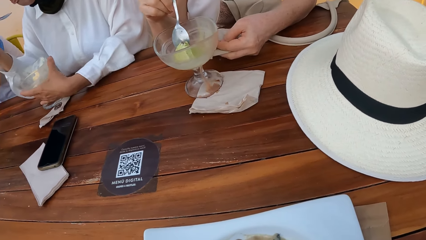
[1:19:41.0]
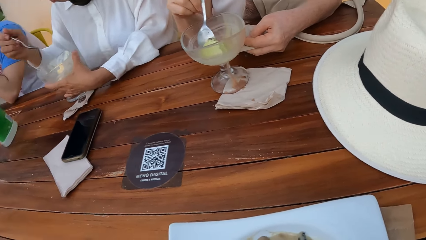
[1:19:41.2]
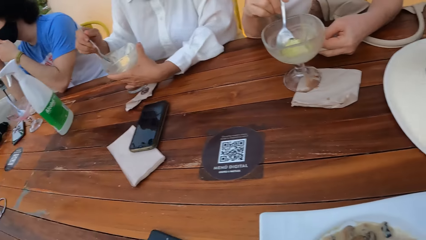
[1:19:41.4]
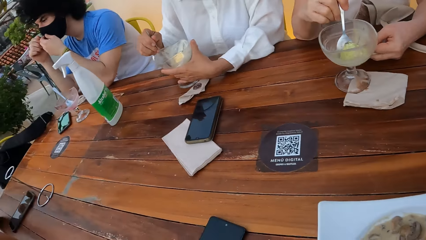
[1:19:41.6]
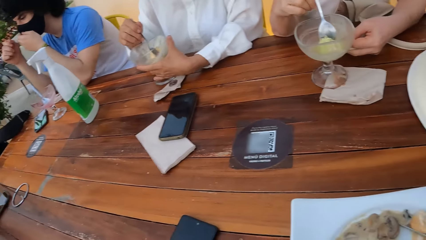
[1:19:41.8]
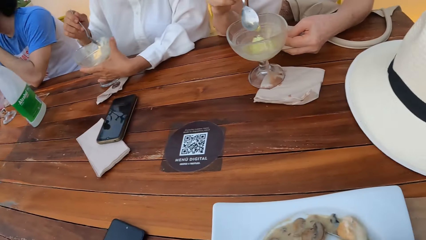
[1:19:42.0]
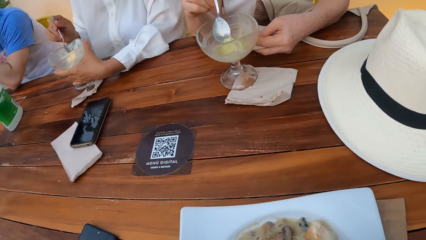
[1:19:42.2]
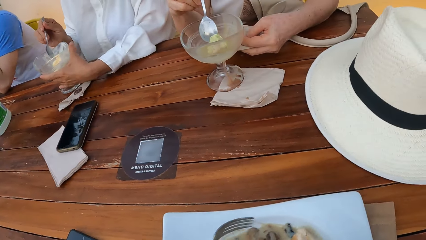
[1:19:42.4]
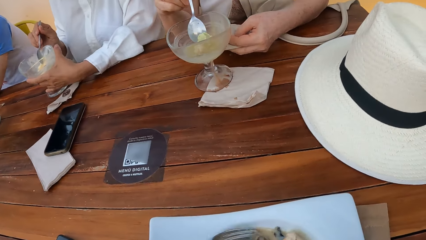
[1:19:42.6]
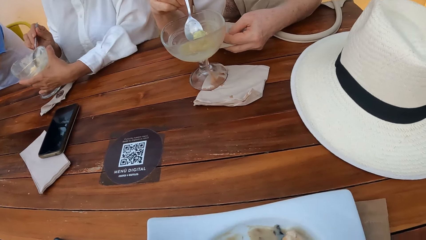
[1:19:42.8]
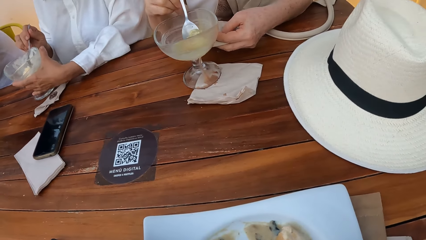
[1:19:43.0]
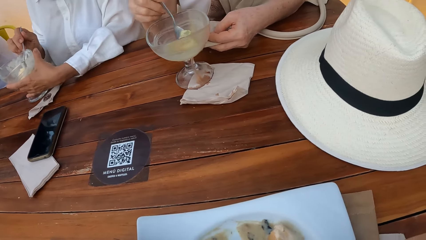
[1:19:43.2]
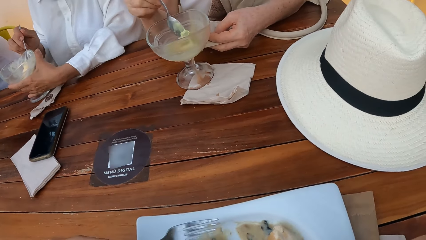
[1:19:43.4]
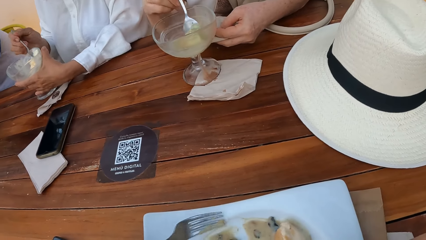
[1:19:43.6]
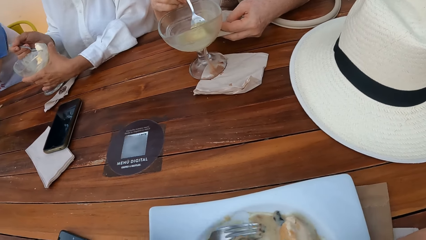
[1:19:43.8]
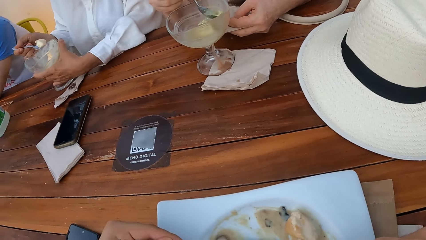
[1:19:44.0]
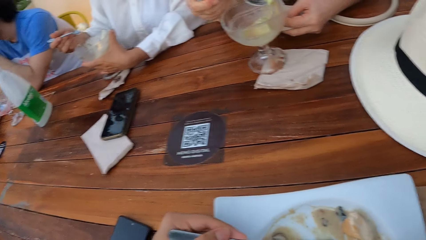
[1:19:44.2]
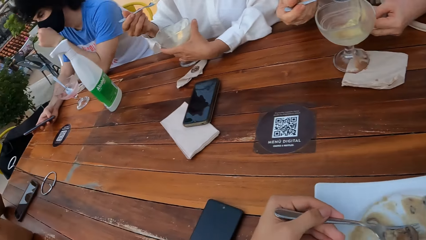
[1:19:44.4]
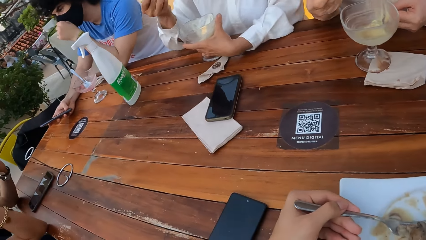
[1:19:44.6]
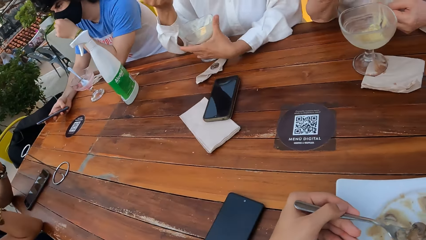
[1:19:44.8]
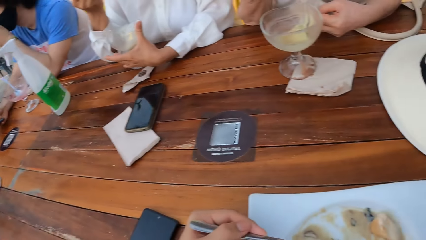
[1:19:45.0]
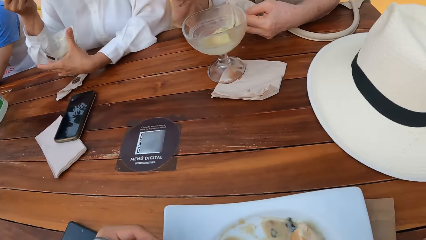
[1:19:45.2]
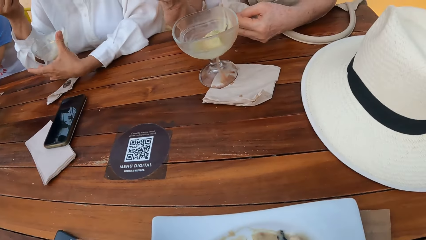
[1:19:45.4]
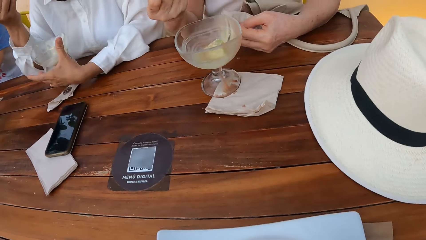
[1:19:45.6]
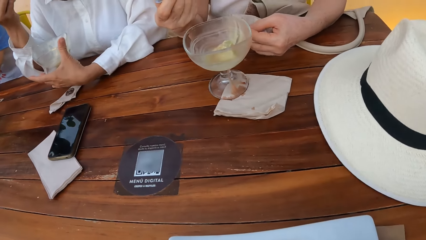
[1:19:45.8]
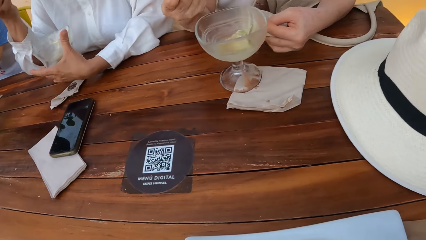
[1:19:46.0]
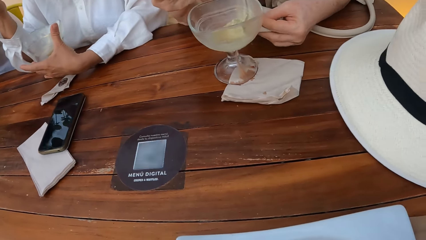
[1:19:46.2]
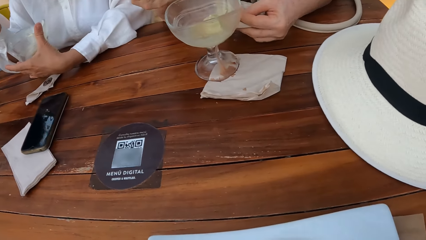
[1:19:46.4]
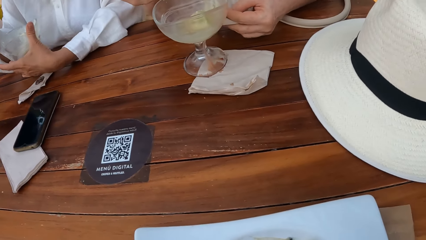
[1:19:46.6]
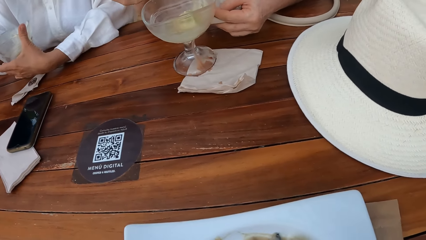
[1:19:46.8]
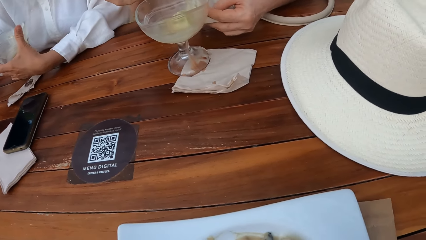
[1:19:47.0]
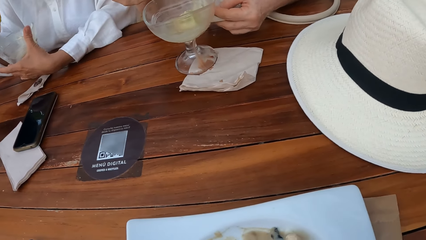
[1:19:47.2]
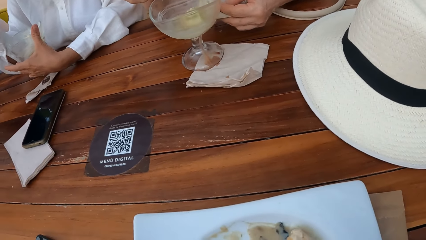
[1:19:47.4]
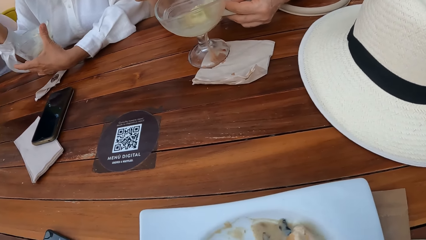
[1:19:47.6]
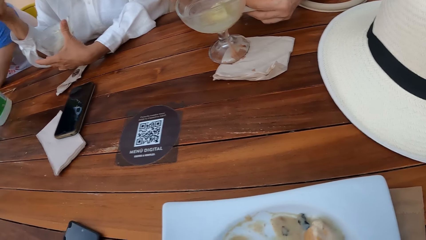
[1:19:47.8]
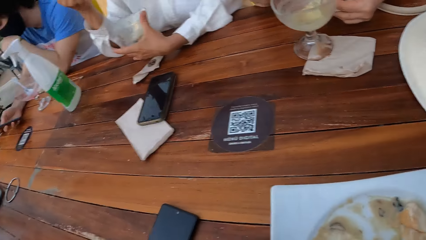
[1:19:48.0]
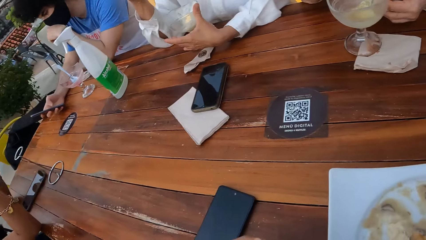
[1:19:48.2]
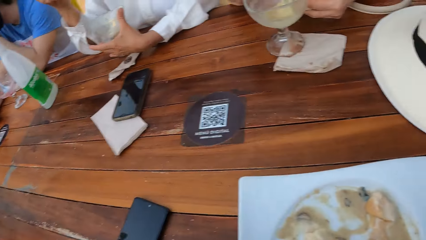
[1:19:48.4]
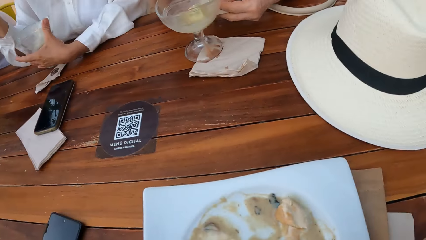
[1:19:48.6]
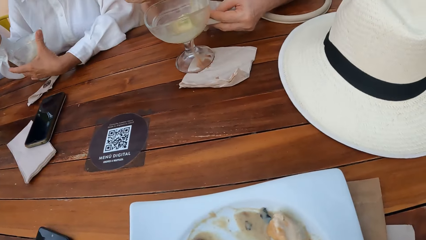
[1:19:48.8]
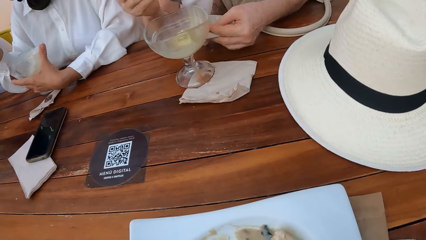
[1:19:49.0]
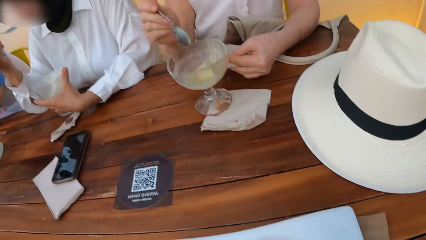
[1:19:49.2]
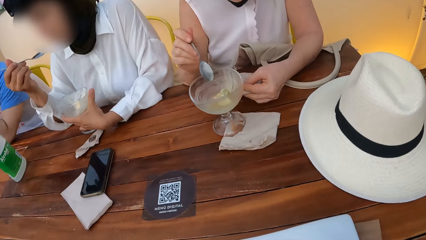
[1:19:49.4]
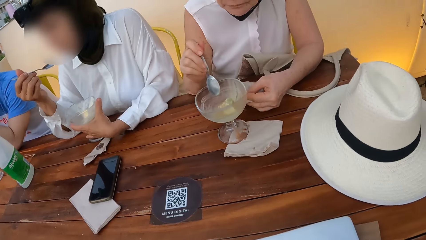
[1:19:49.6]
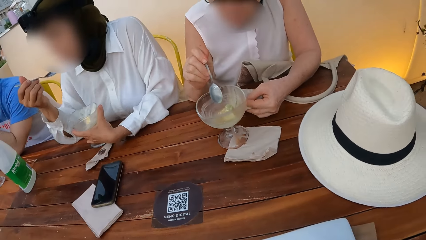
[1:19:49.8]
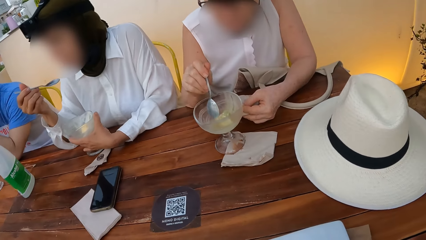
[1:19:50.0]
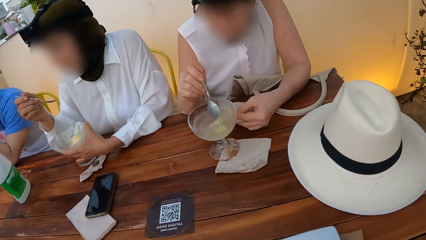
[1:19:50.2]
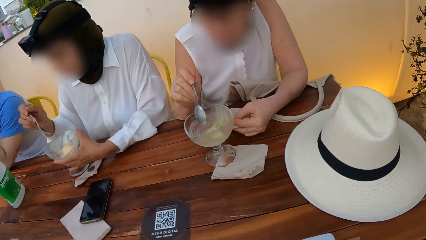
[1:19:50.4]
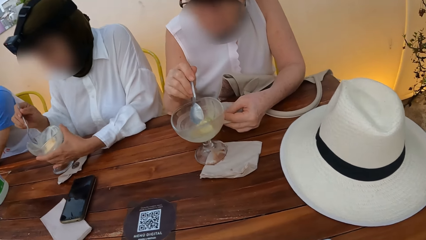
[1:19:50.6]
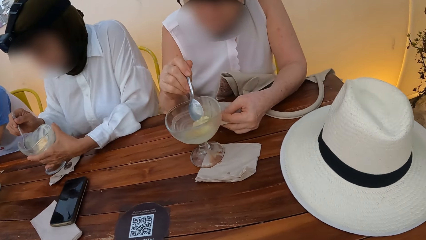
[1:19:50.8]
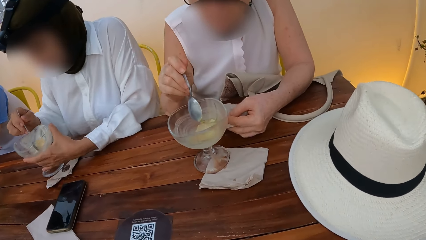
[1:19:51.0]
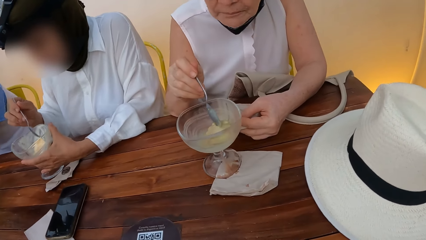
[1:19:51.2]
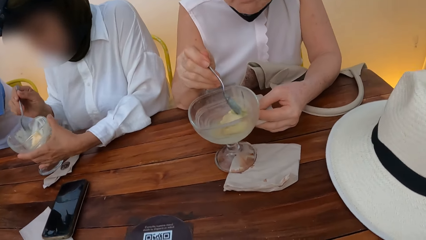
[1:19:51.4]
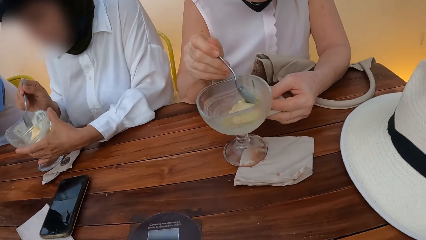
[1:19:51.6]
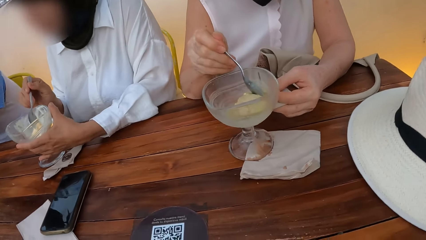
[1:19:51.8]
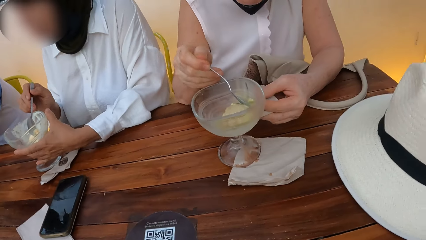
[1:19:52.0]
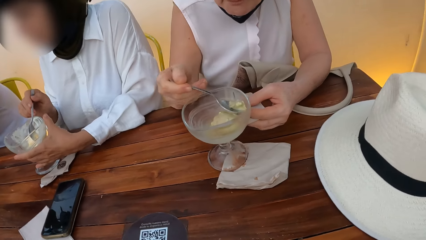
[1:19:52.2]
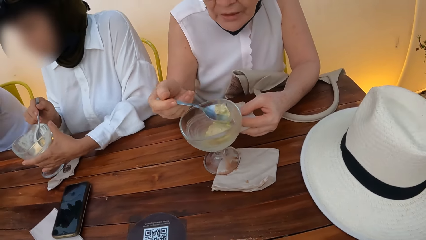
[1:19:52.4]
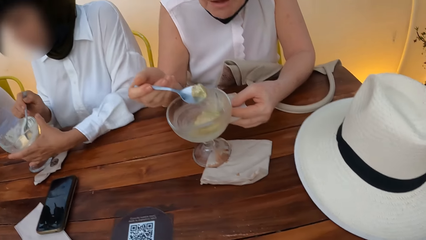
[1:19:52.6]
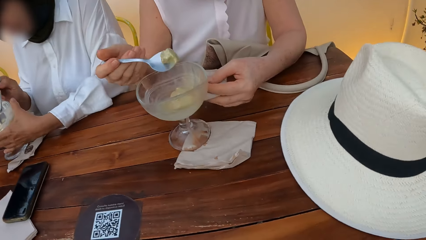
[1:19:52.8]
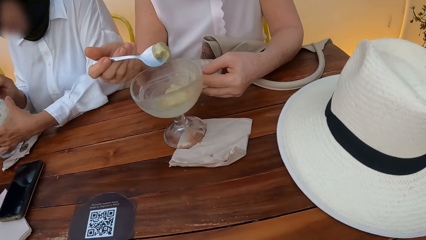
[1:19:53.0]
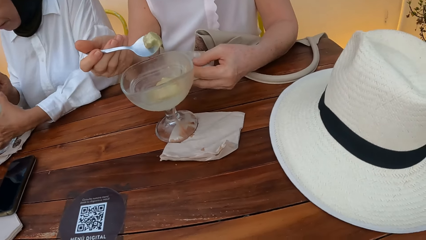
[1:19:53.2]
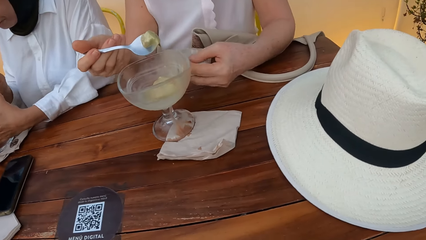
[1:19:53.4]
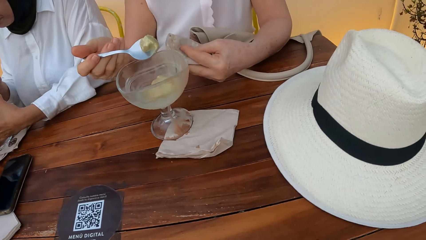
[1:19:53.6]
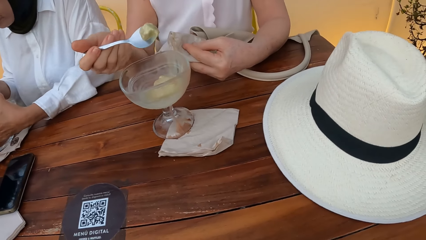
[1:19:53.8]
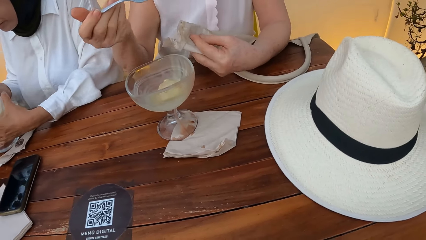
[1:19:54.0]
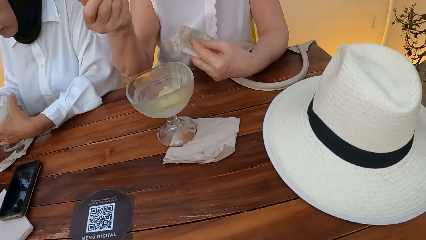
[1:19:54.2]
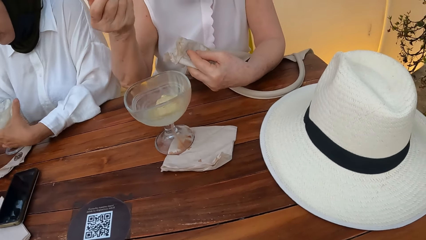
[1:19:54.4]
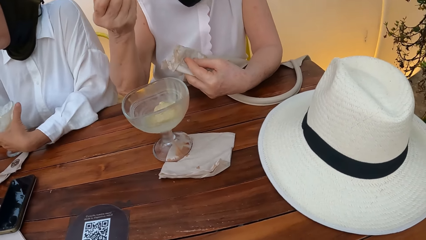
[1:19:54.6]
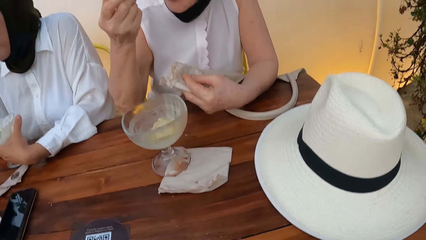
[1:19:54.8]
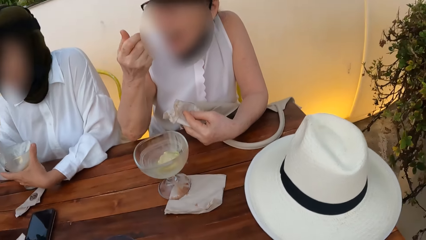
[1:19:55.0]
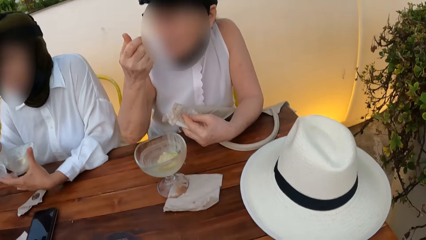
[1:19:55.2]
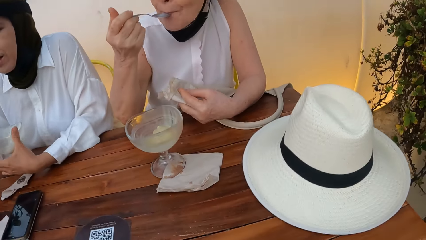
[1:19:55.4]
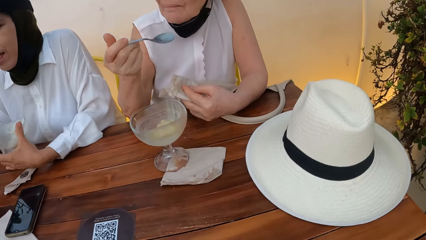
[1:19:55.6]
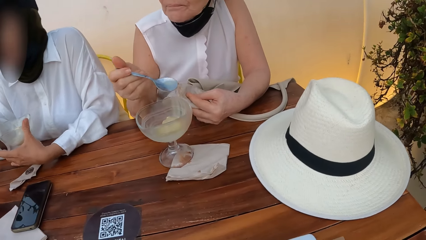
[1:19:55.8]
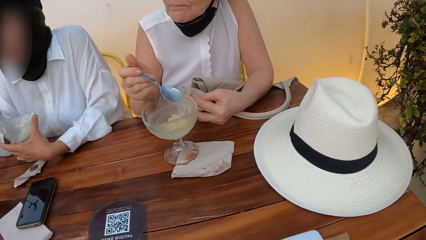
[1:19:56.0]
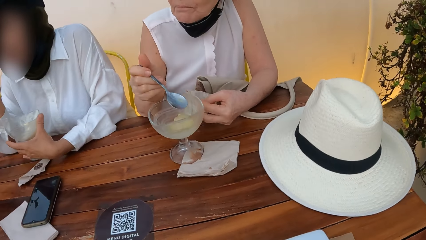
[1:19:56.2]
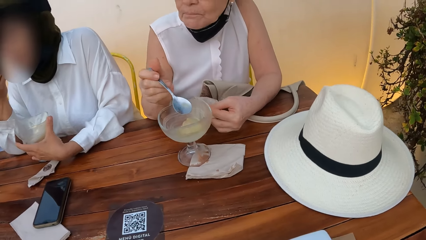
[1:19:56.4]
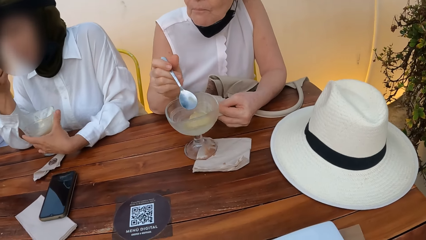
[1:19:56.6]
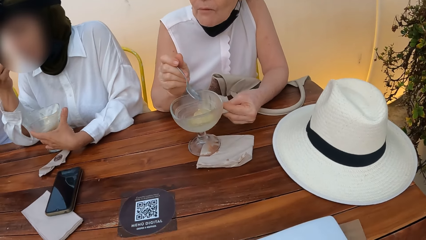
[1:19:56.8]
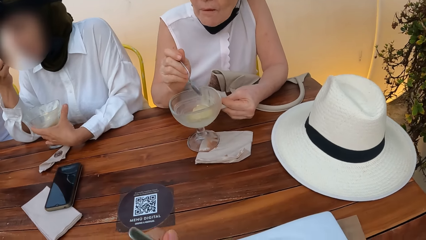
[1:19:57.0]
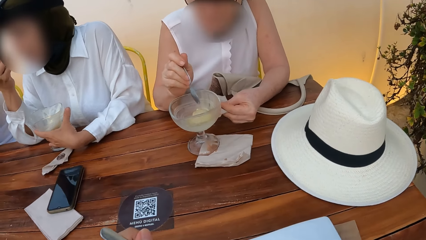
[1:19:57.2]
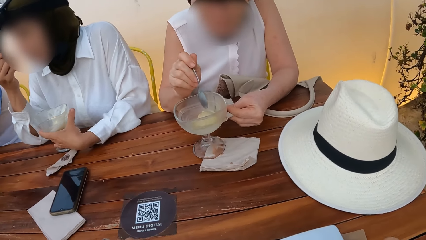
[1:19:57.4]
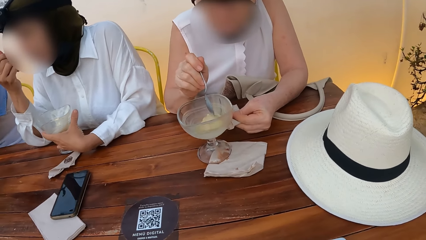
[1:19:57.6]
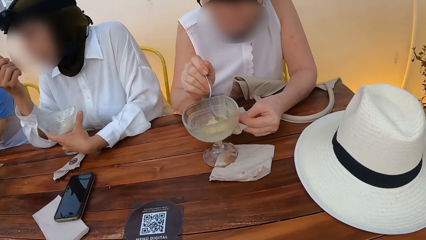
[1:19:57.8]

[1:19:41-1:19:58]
The camera wearer eats food. A lady eats ice cream with a spoon. Another lady eats ice cream with a spoon.
